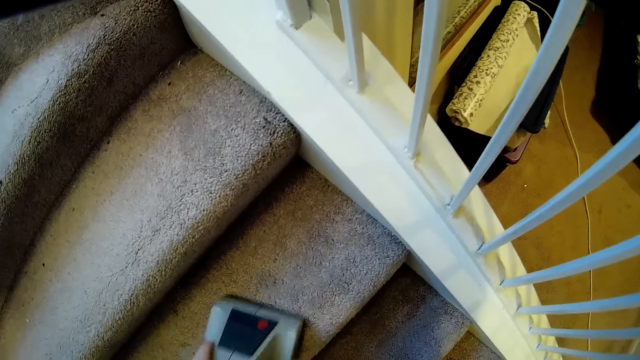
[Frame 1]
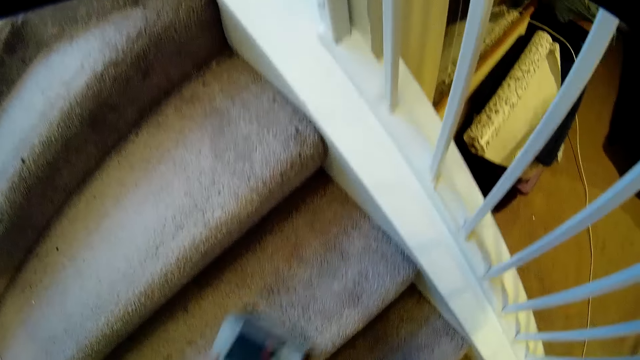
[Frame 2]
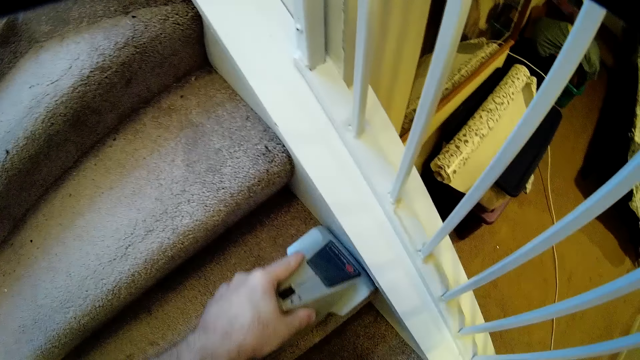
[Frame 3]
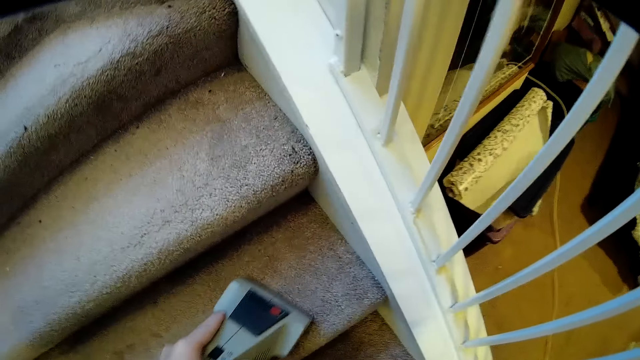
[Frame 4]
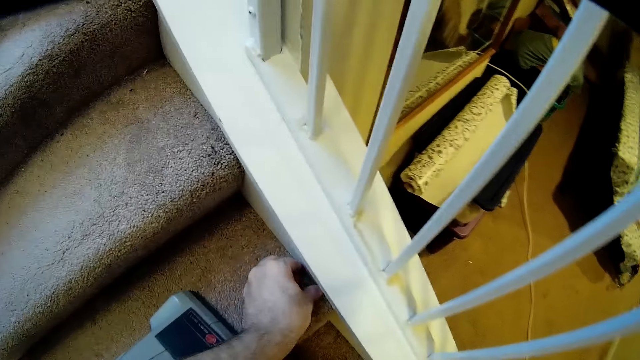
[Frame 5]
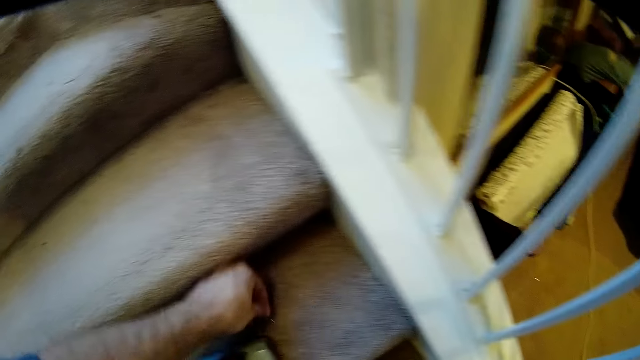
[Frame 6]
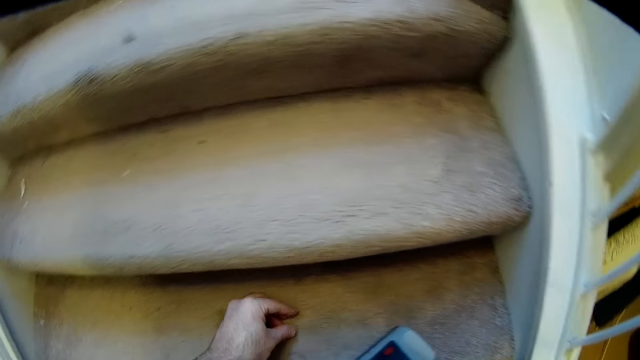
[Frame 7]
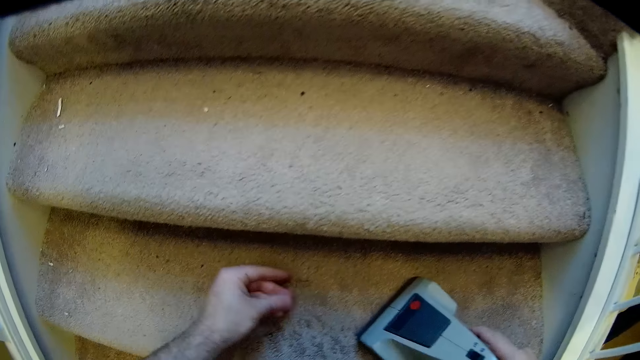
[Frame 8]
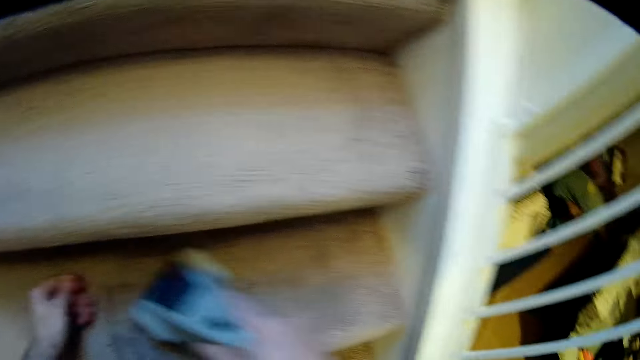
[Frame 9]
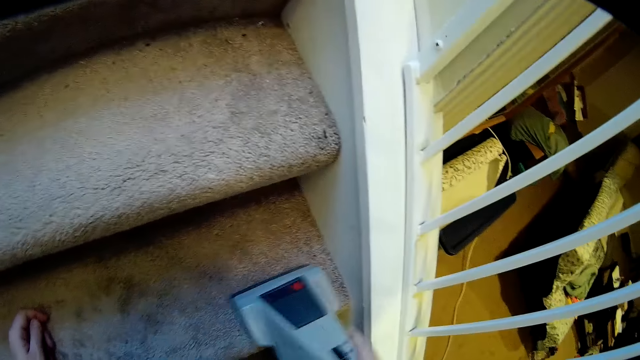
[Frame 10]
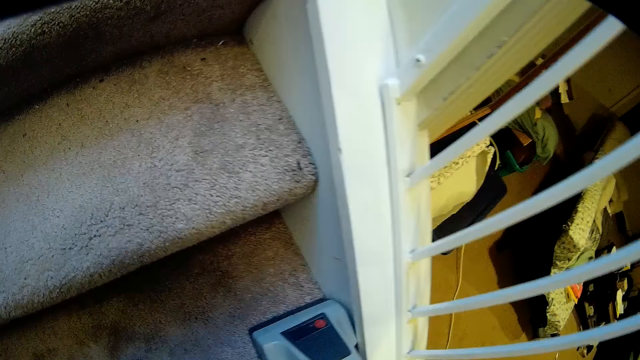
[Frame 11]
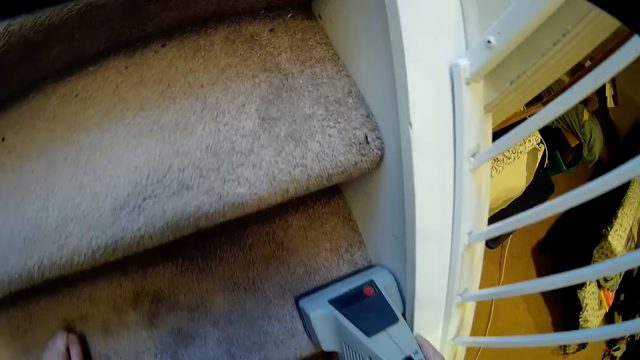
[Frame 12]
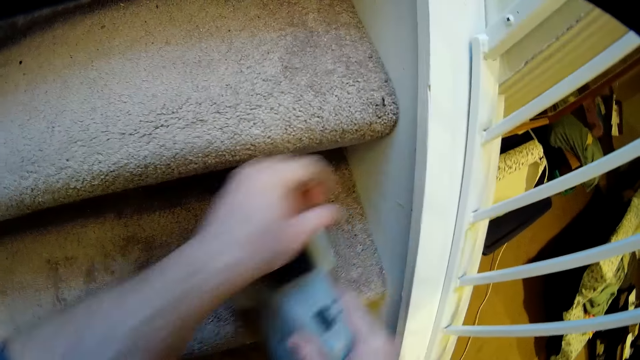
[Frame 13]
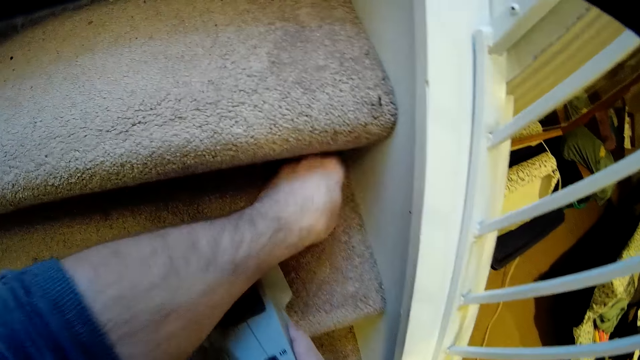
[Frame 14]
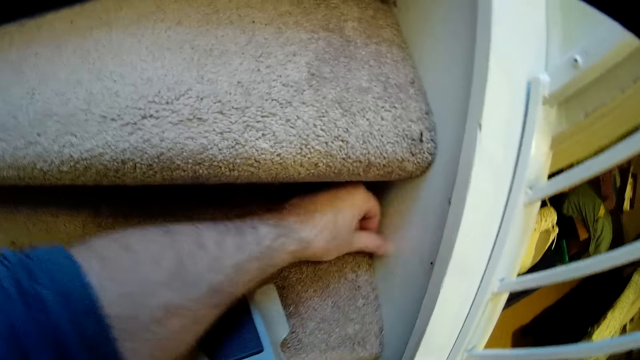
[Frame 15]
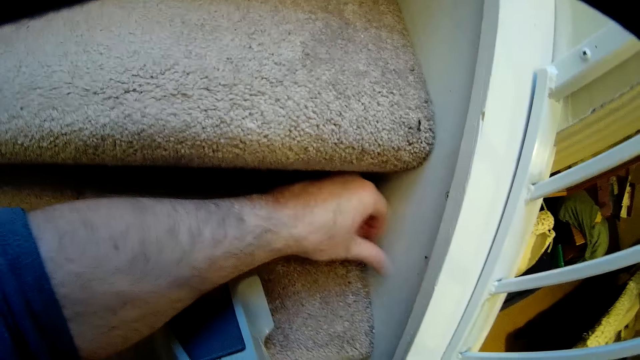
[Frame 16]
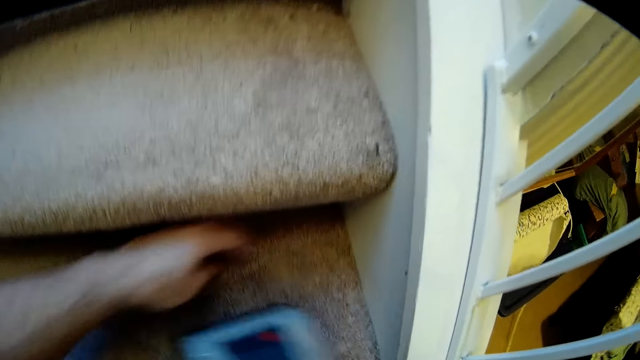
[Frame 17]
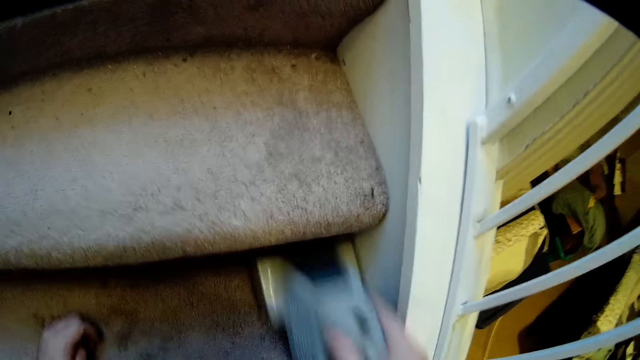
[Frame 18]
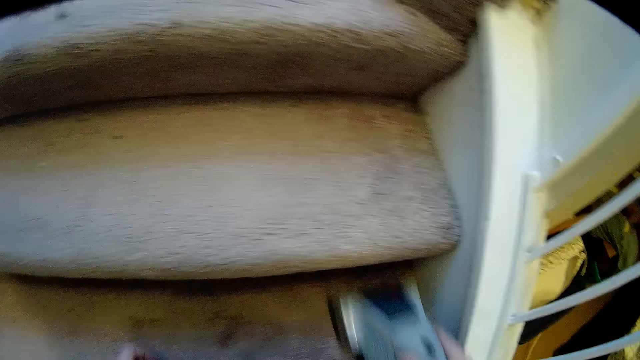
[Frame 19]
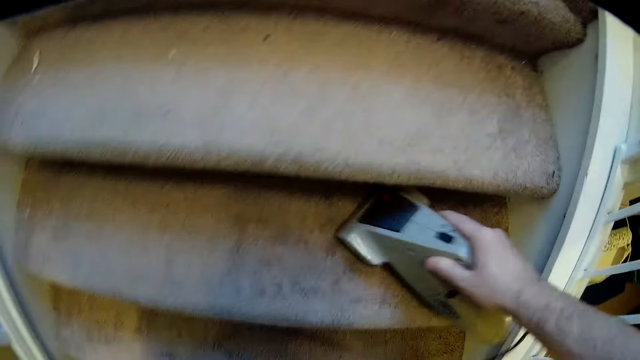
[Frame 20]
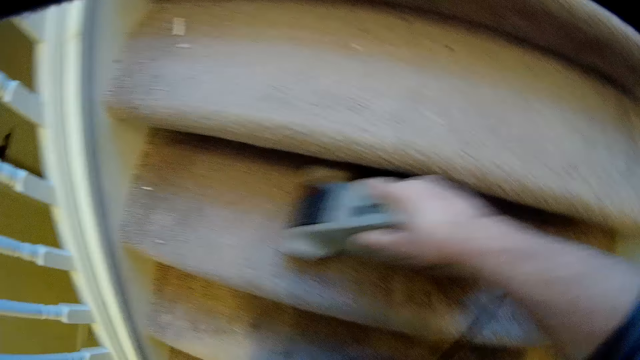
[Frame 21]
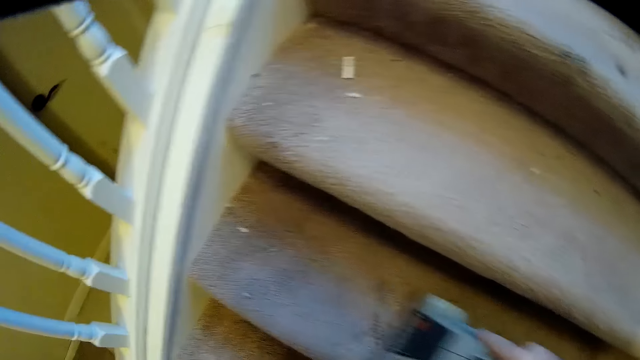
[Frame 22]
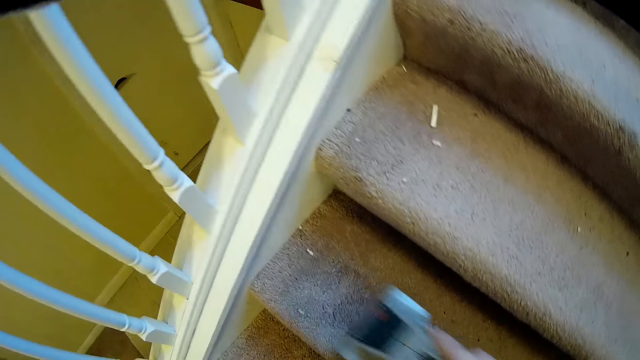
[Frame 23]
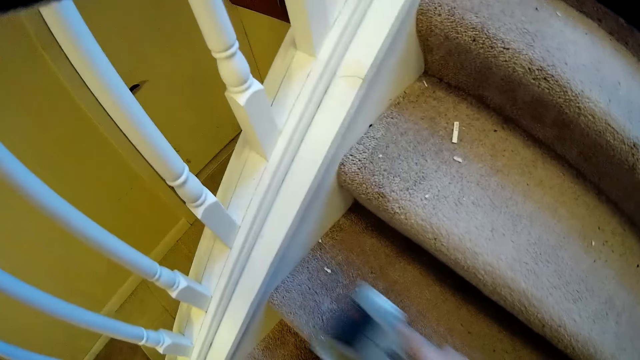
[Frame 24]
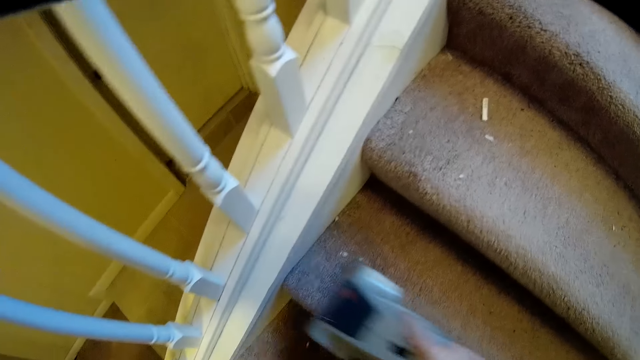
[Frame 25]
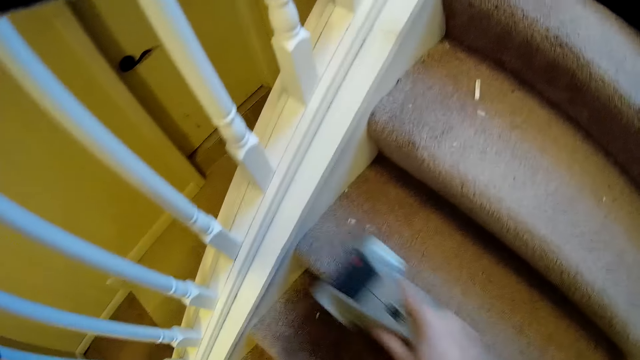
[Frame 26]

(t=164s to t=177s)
The camera wearer picks dust from the staircase. He cleans the staircase with a vacuum cleaner. He wipes the wall with his thumb. He grinds the staircase with a grinding machine.

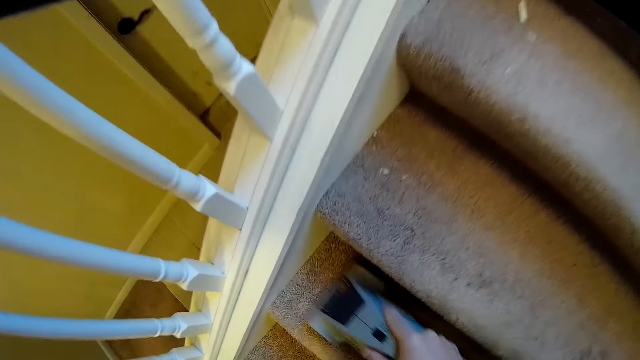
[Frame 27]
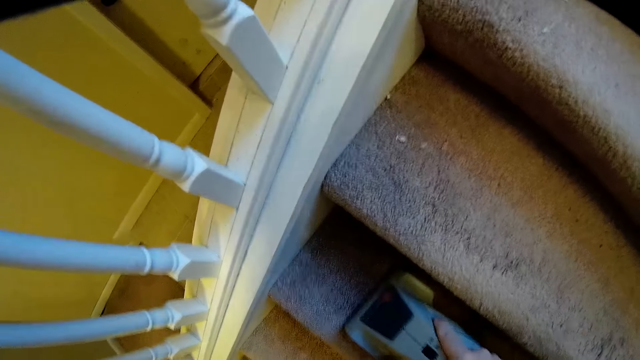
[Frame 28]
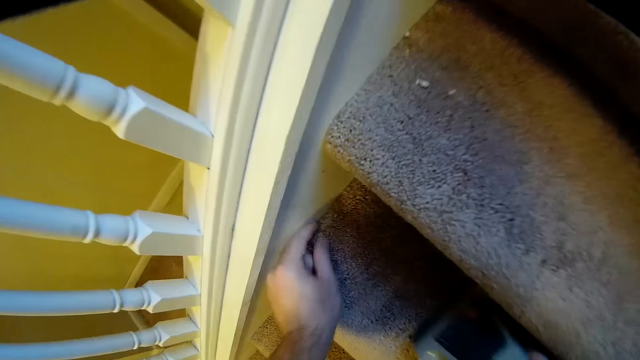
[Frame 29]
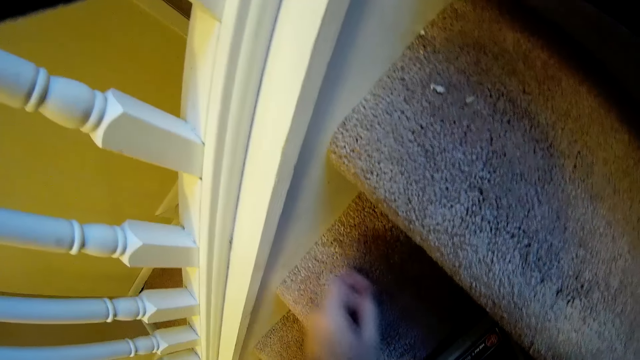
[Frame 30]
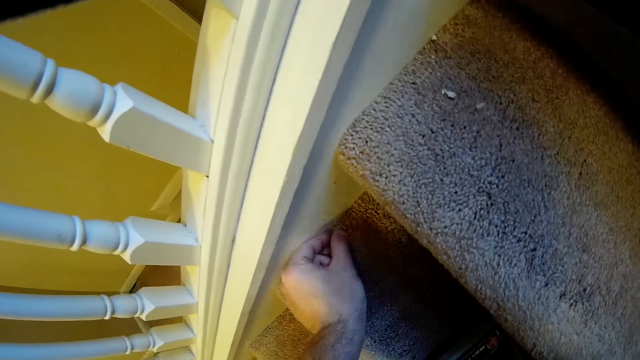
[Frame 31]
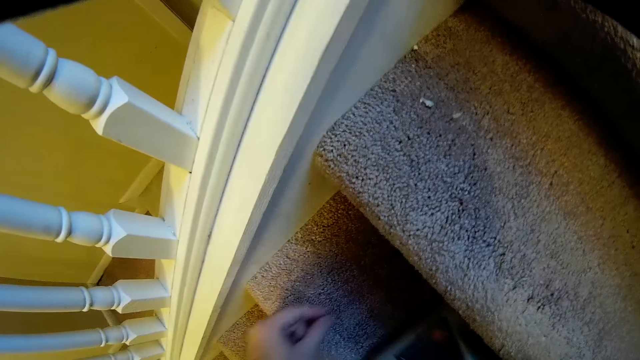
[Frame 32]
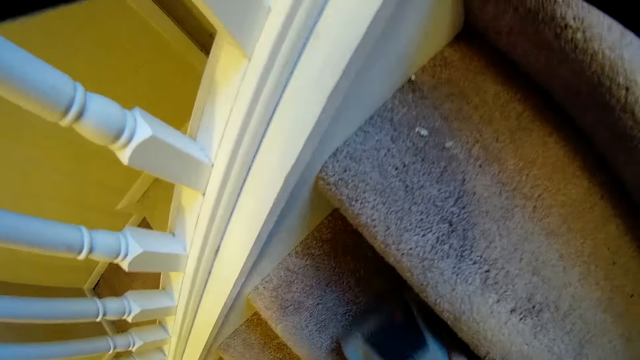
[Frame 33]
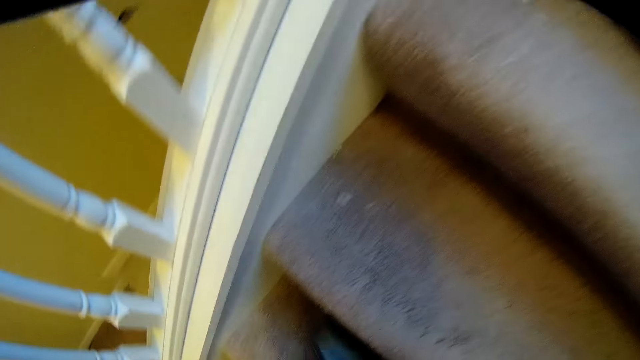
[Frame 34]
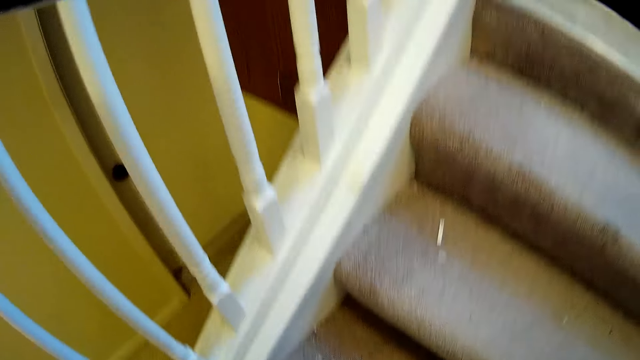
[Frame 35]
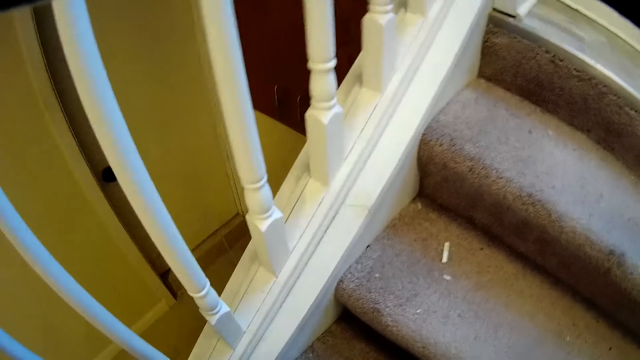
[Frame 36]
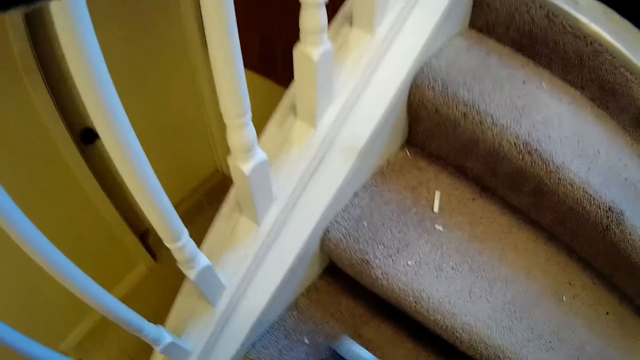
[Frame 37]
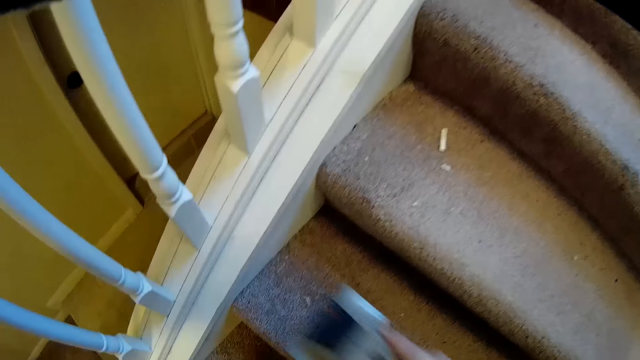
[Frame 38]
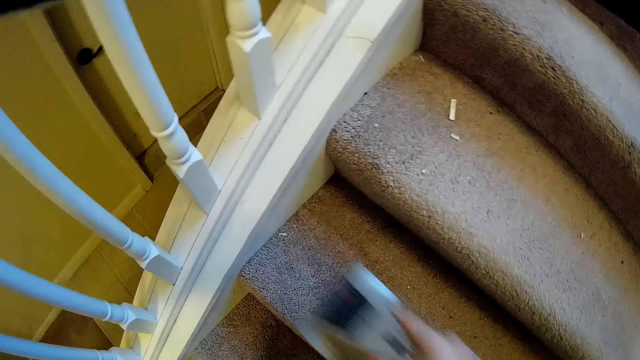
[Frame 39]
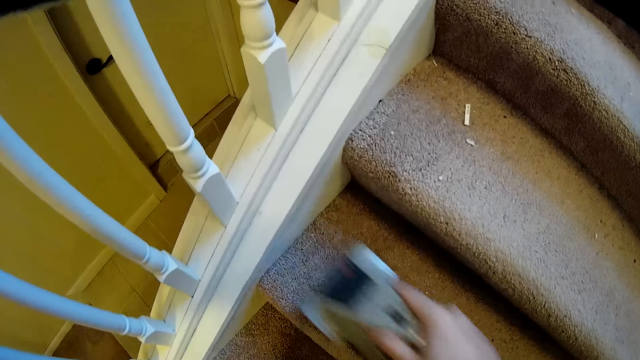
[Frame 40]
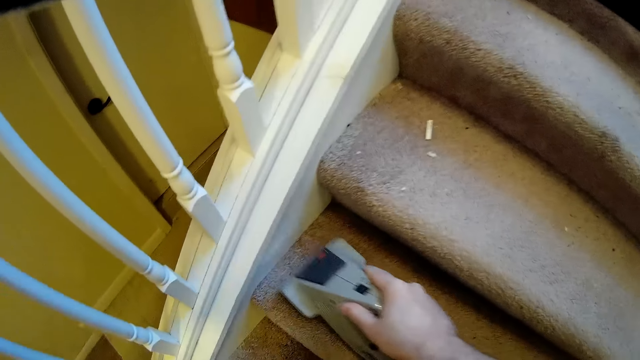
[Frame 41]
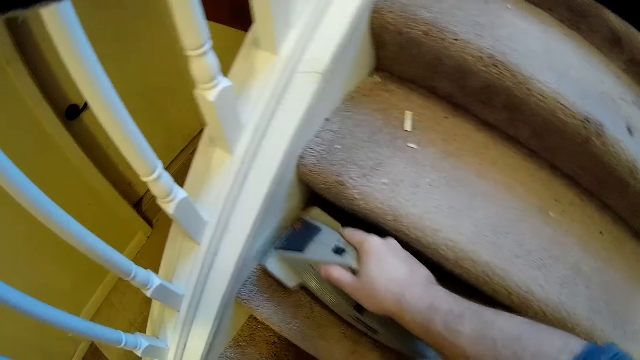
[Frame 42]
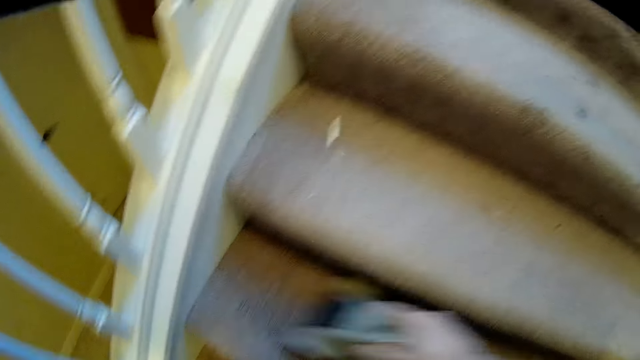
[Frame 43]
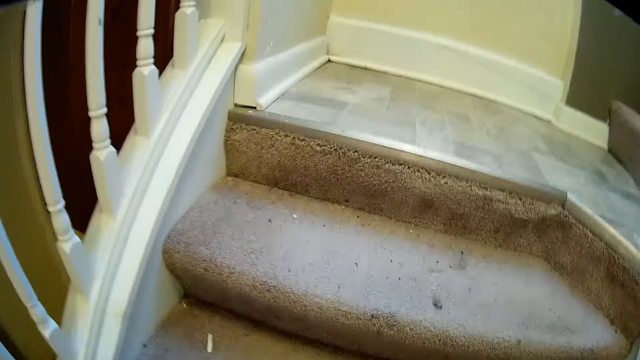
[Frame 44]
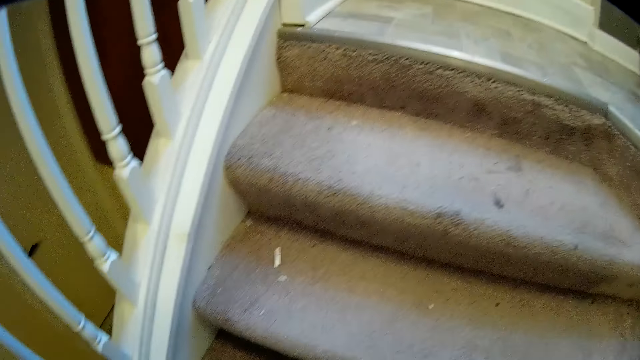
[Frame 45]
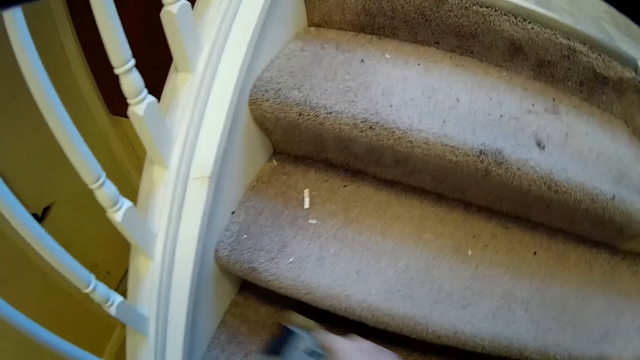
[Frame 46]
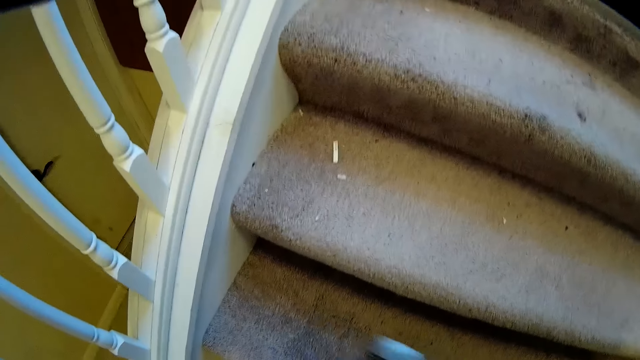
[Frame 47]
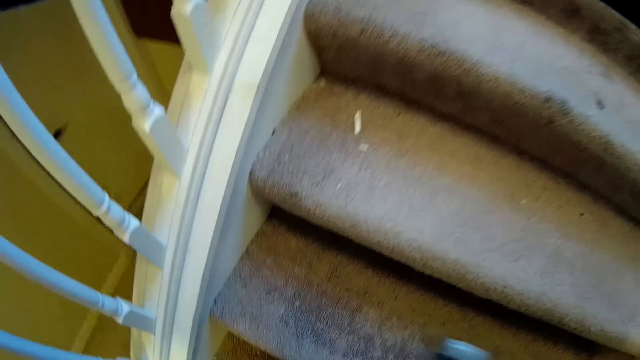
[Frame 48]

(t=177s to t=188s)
The camera wearer picks dust from the staircase. They clean the staircase with a vacuum cleaner. They look around the stairs. They clean the staircase with the vacuum cleaner. They look around the stairs. They clean the staircase with the vacuum cleaner.
